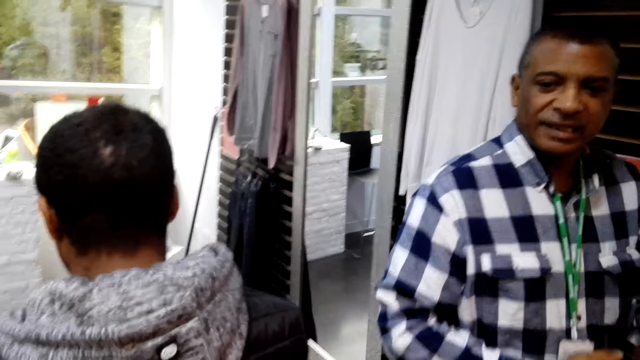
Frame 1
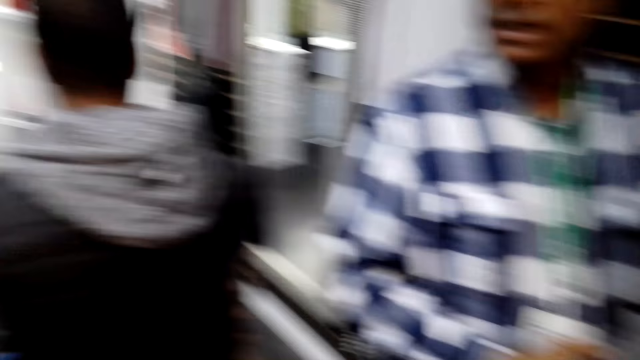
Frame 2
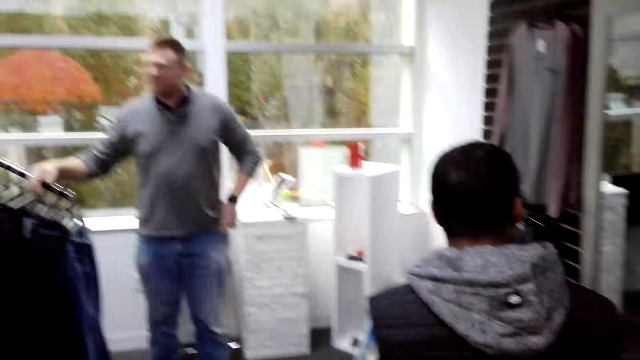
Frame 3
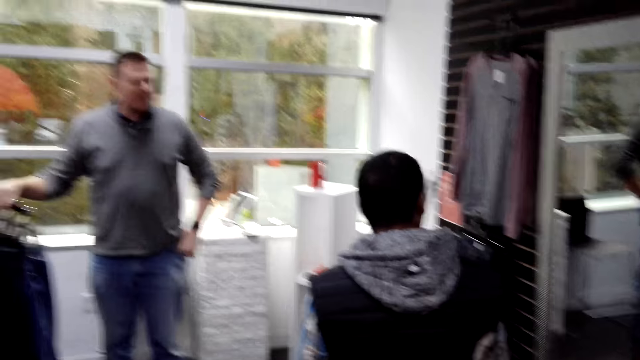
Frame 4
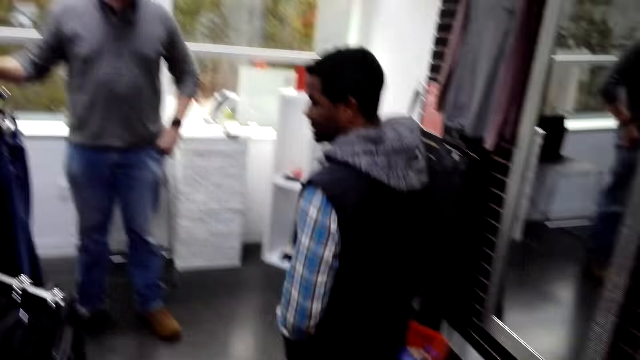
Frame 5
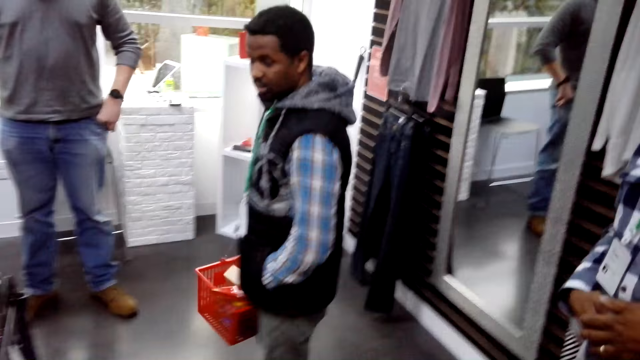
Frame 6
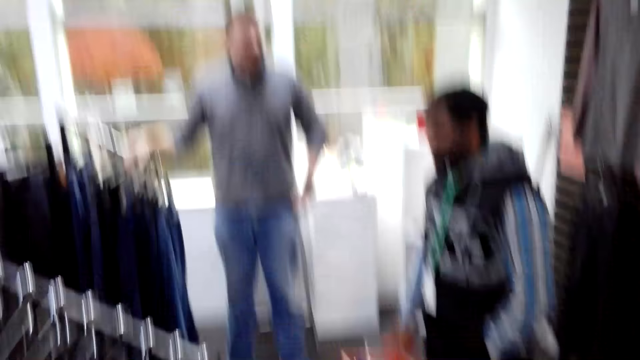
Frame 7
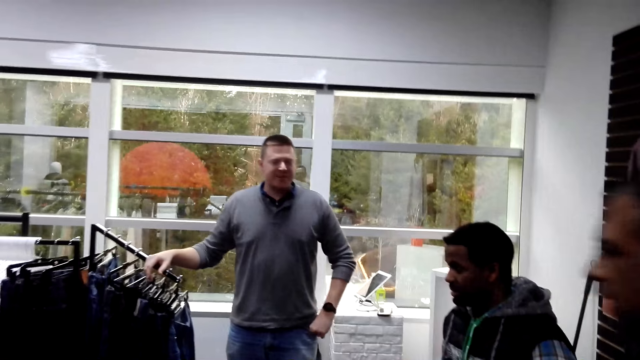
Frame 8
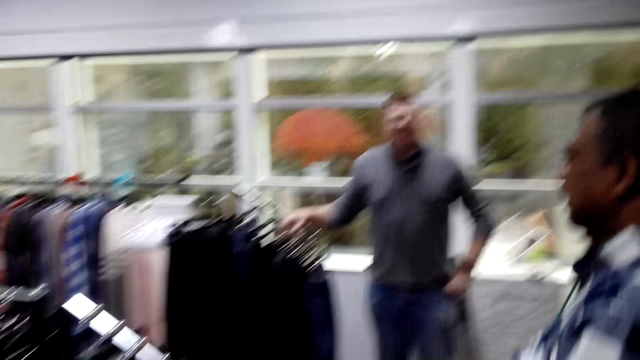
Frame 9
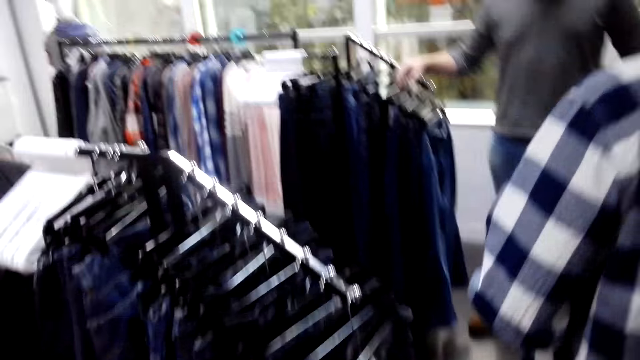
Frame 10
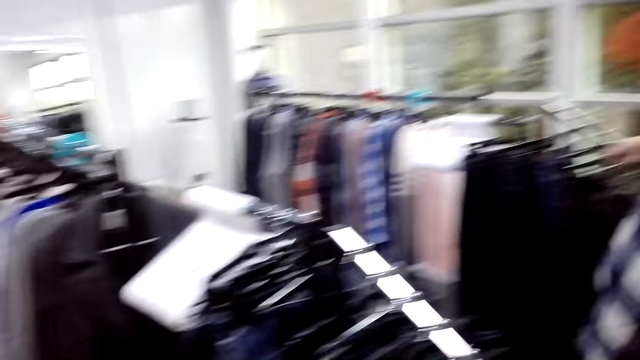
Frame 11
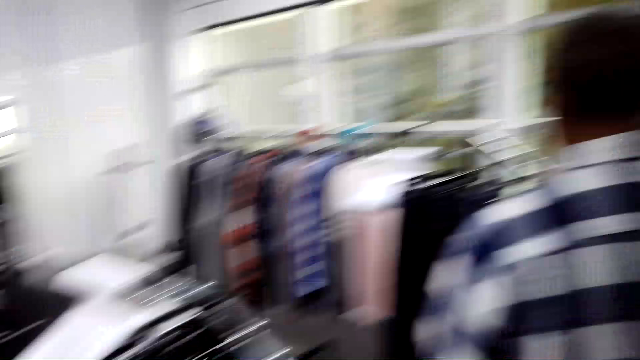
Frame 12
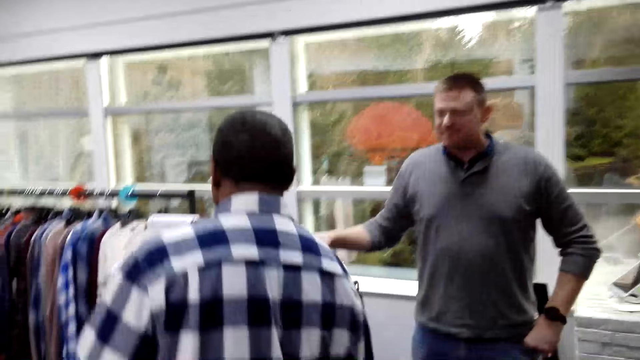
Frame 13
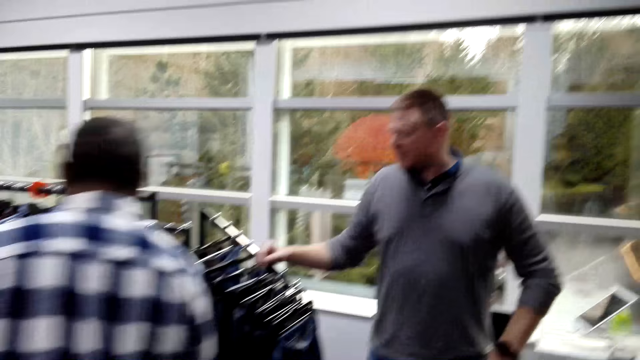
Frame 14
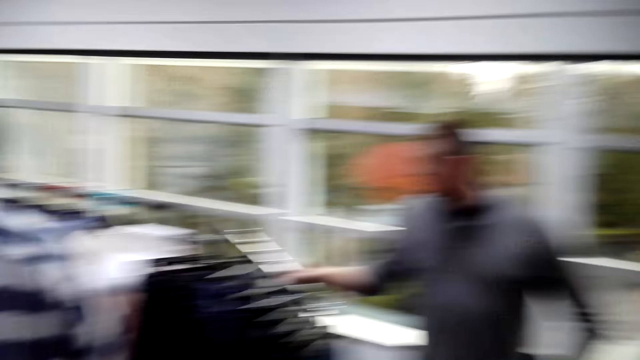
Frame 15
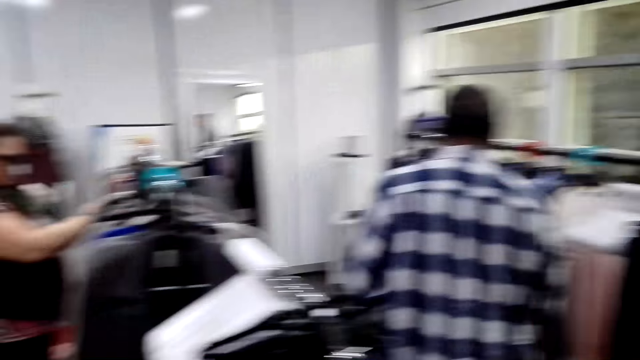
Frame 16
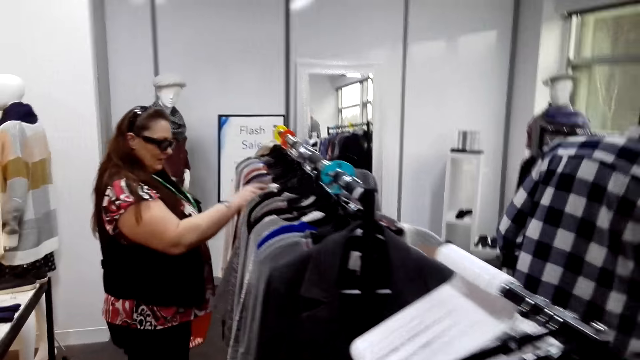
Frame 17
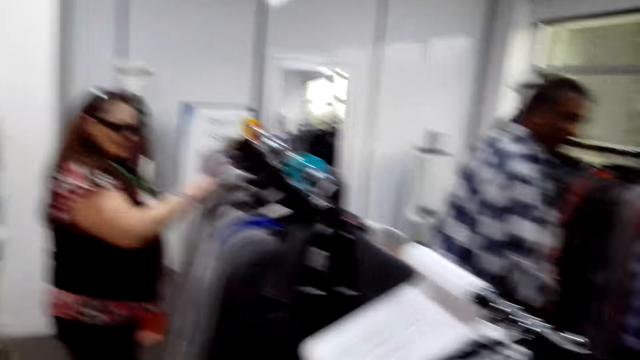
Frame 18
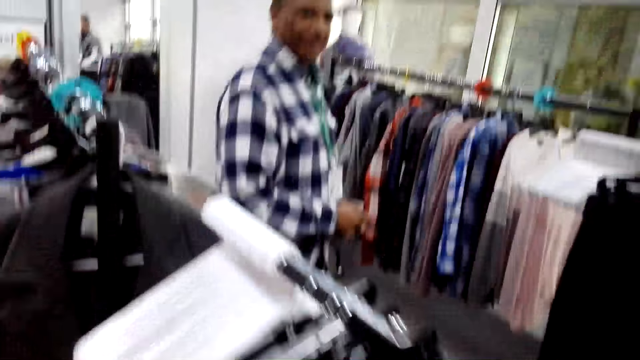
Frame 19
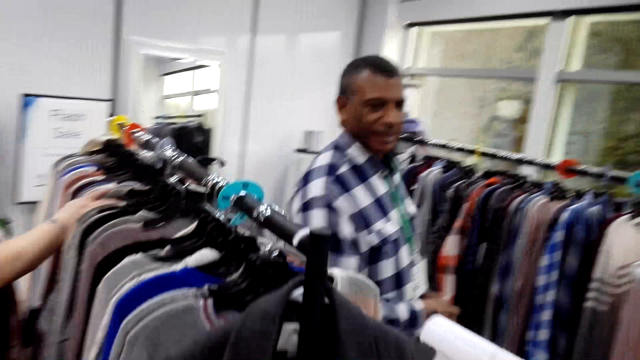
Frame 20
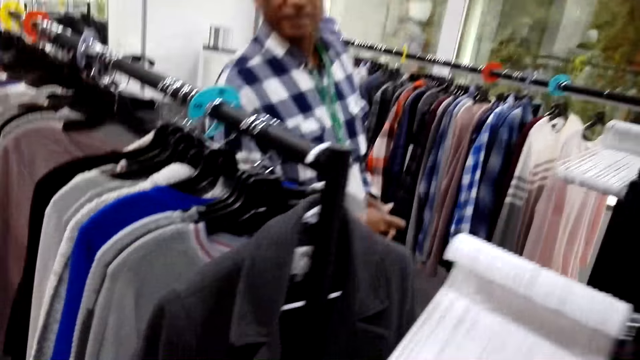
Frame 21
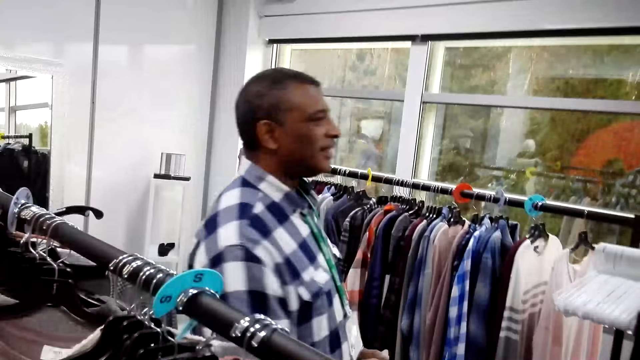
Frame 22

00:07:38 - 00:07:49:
The camera wearer walks around the boutique. They look at the clothes.

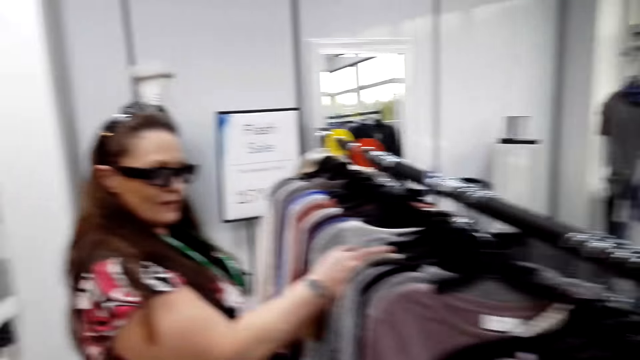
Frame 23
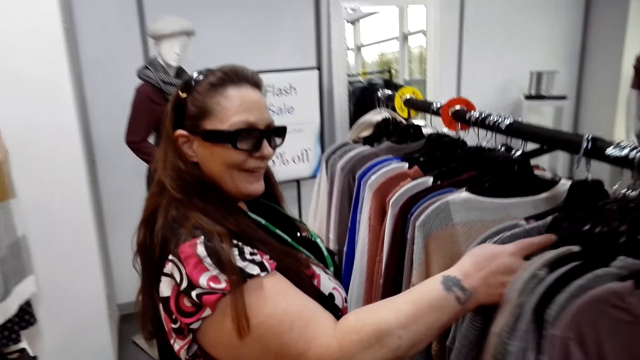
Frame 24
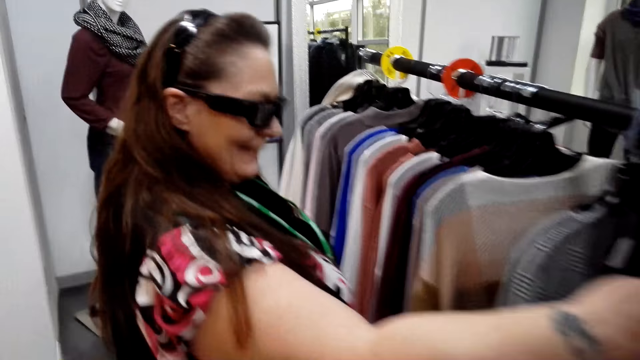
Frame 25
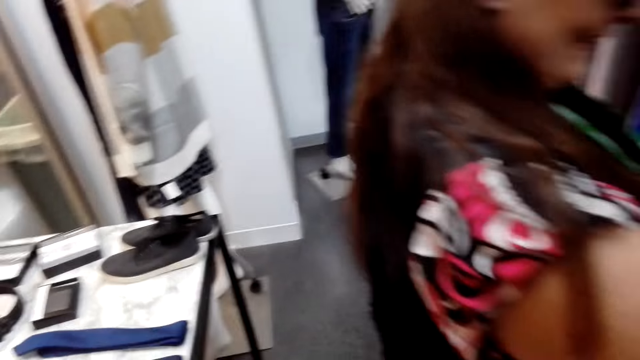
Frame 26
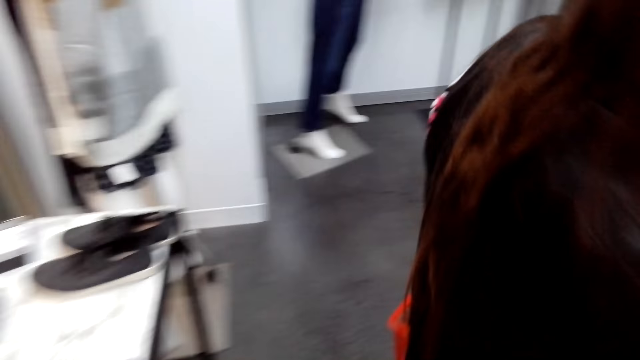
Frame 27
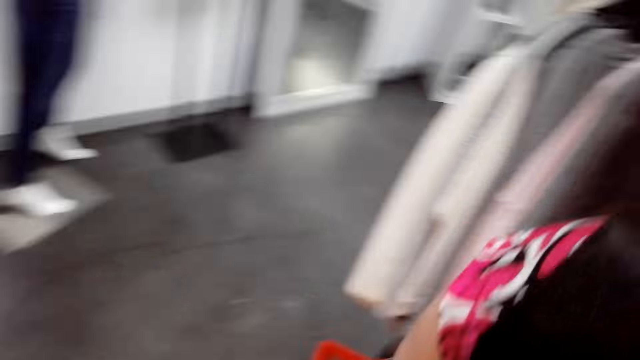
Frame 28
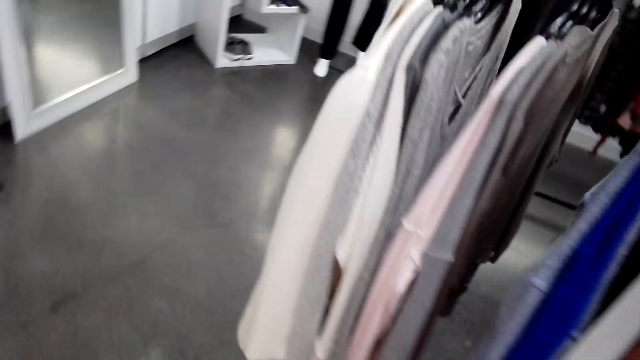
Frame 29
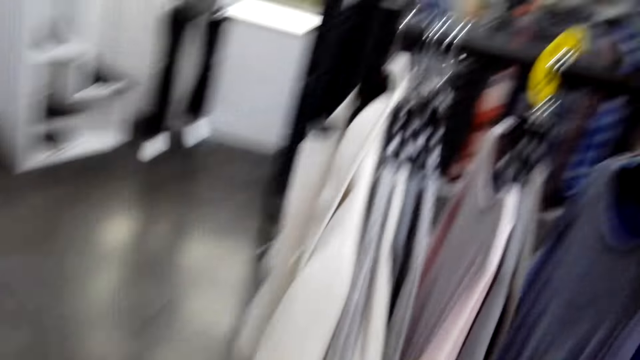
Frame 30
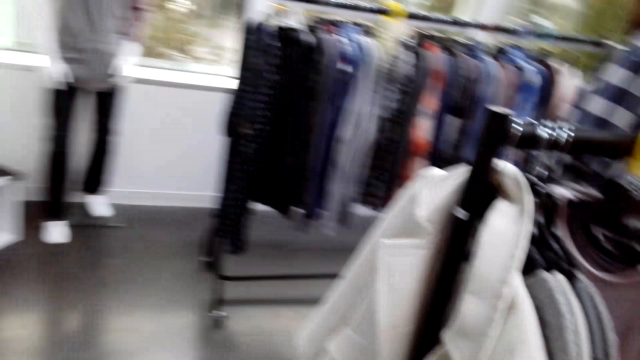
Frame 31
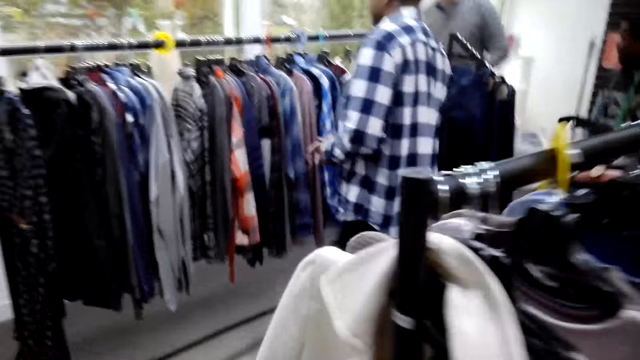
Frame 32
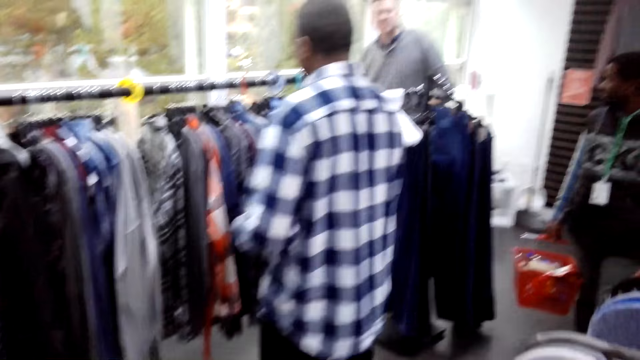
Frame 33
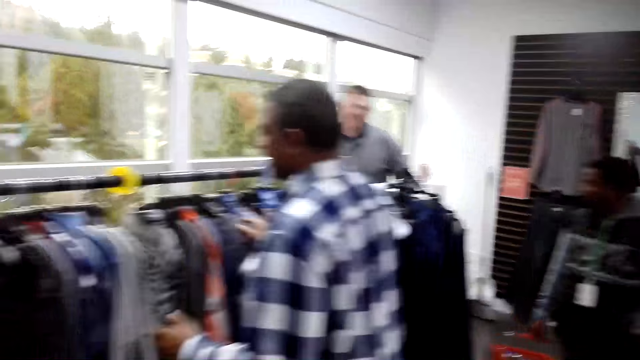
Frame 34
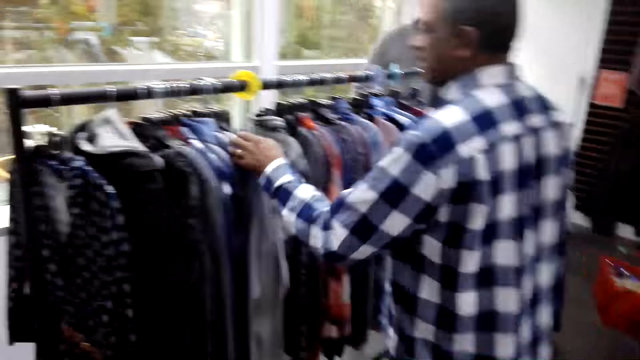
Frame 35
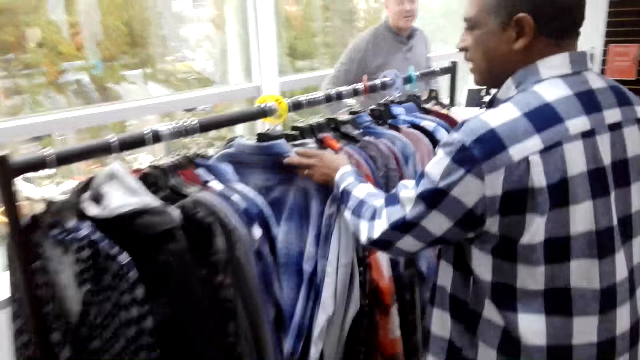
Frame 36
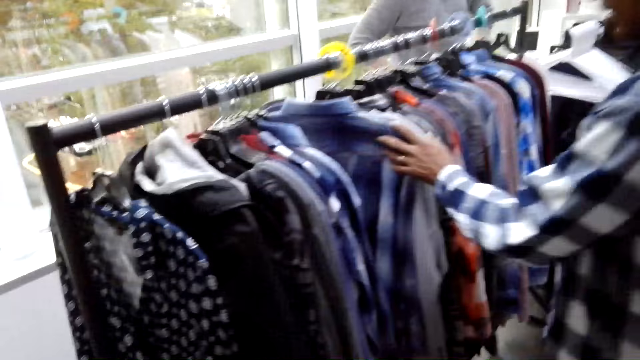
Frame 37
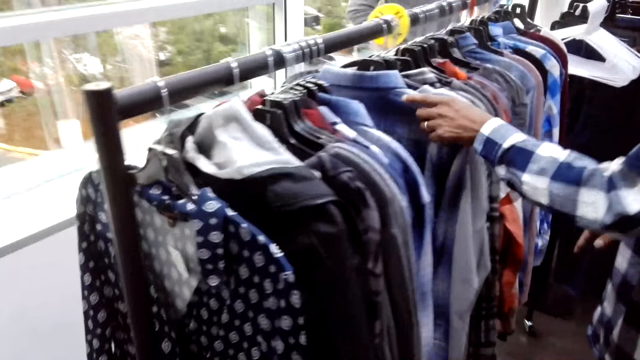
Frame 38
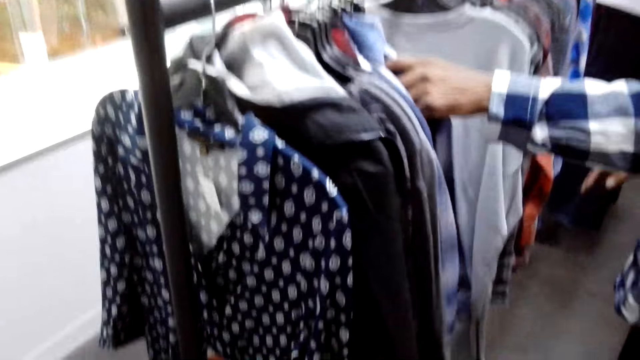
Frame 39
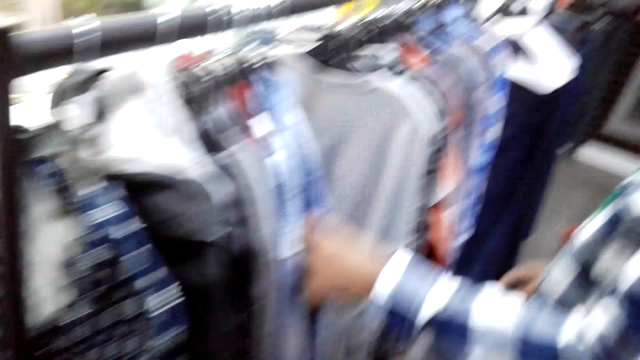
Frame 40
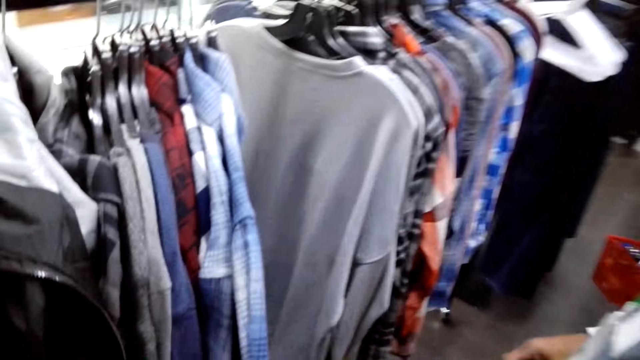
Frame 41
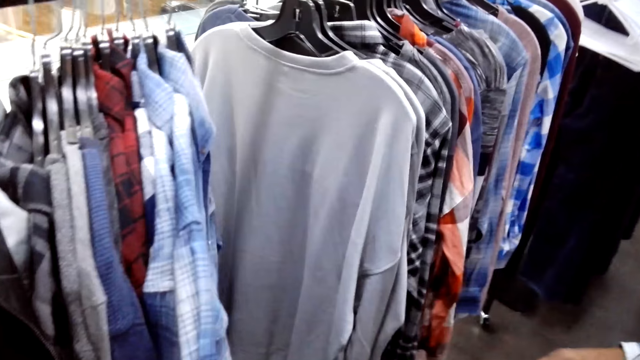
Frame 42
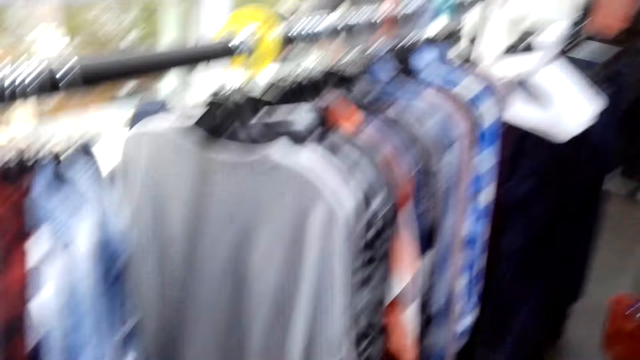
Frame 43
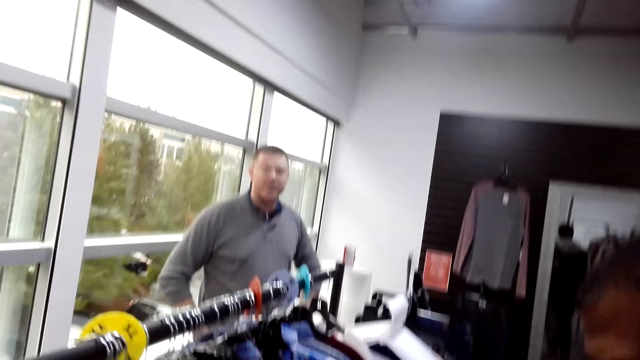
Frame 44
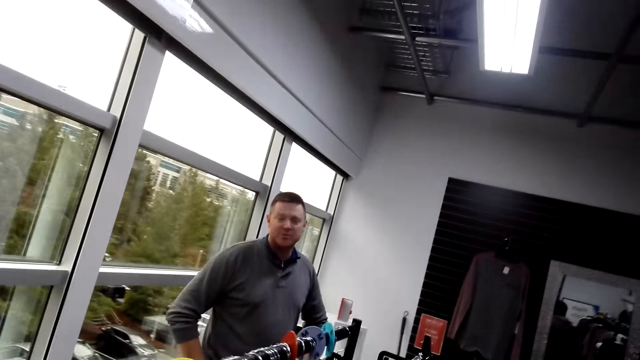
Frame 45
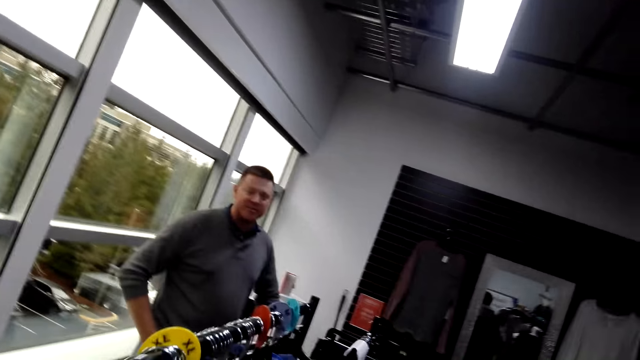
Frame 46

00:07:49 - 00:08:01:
The camera wearer talks to a woman. A man holds the clothes.
